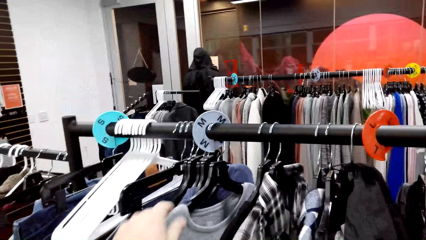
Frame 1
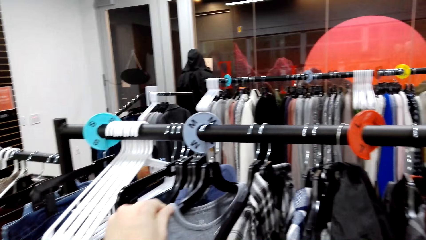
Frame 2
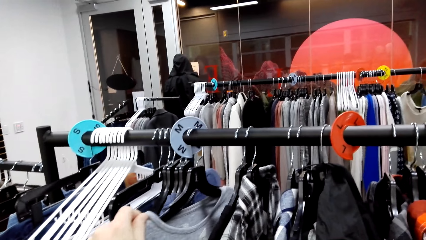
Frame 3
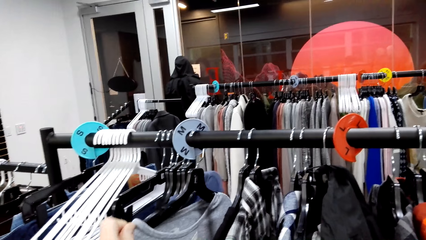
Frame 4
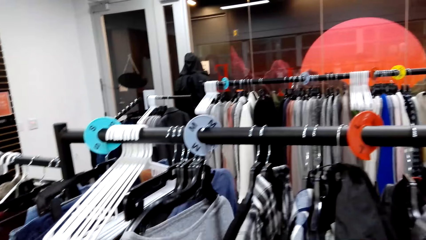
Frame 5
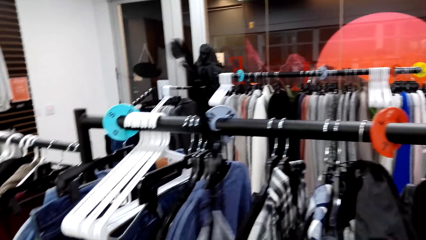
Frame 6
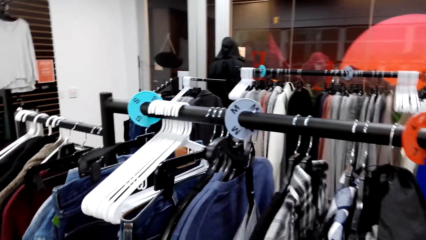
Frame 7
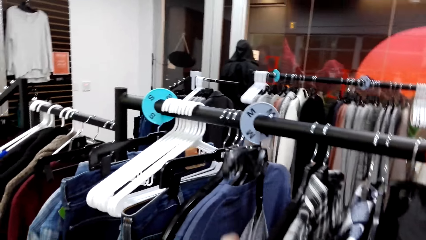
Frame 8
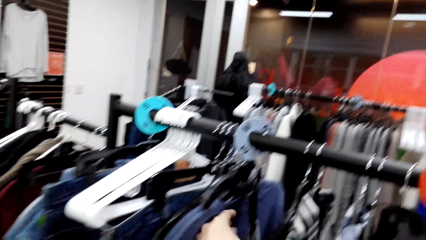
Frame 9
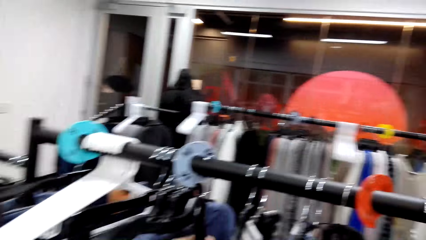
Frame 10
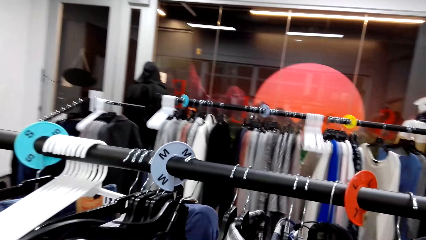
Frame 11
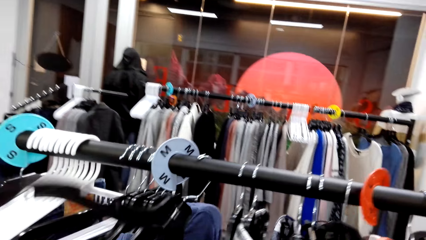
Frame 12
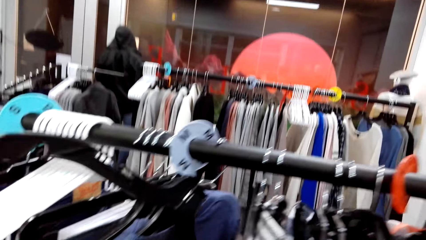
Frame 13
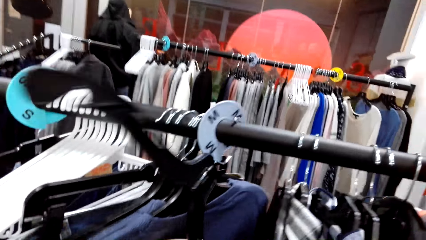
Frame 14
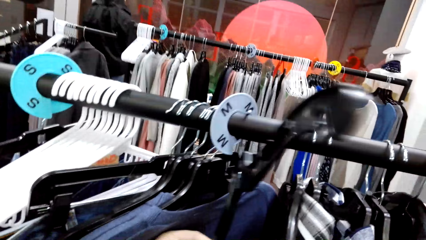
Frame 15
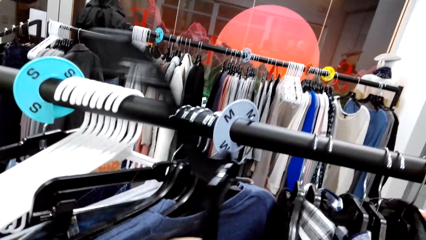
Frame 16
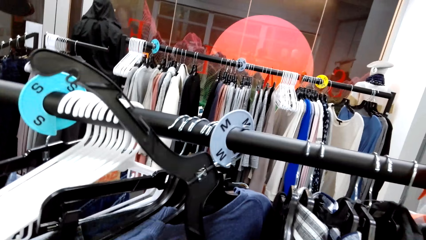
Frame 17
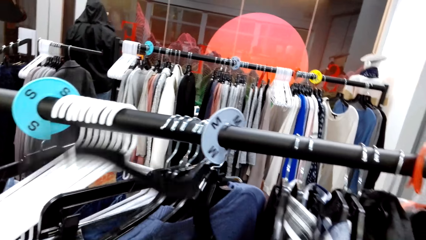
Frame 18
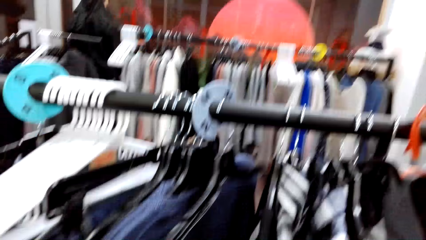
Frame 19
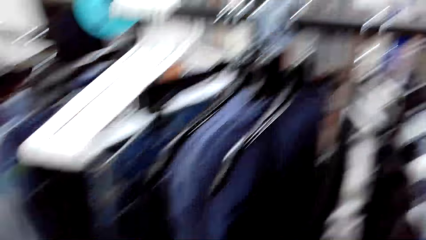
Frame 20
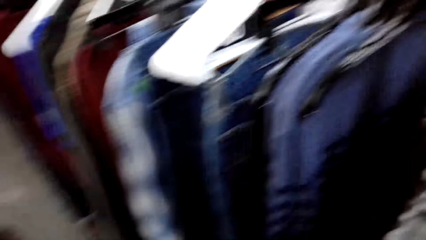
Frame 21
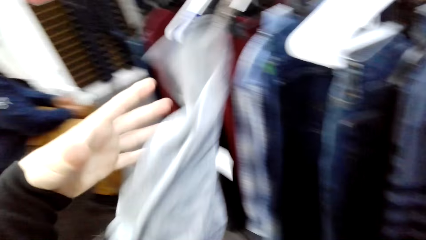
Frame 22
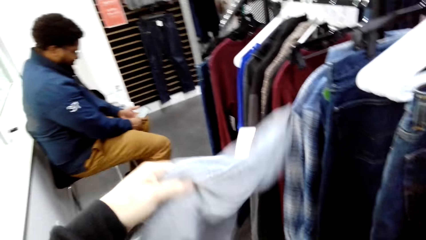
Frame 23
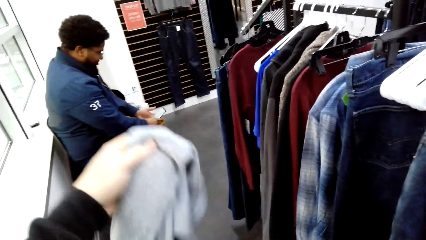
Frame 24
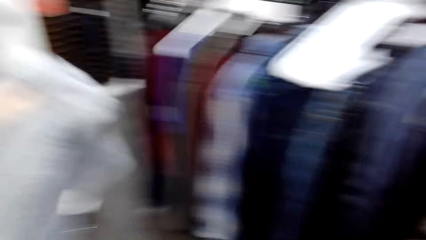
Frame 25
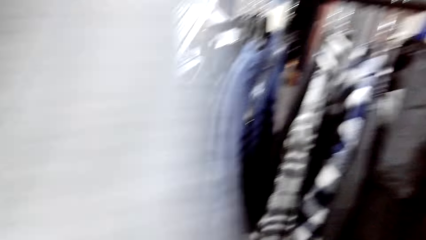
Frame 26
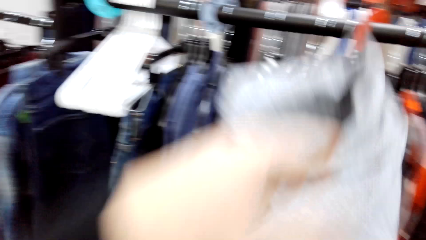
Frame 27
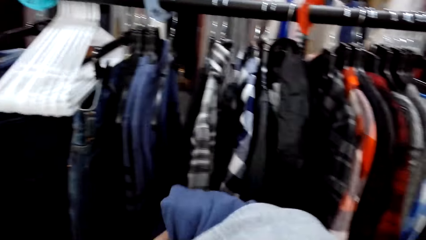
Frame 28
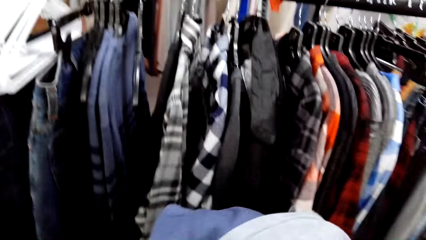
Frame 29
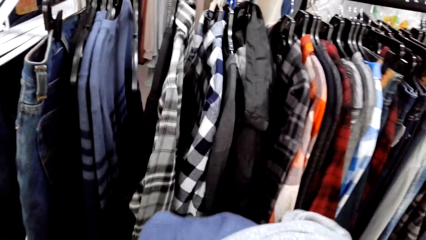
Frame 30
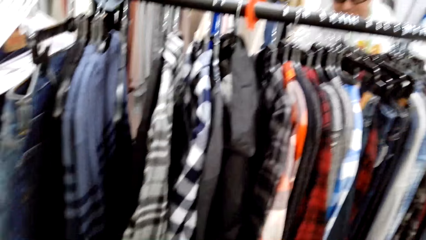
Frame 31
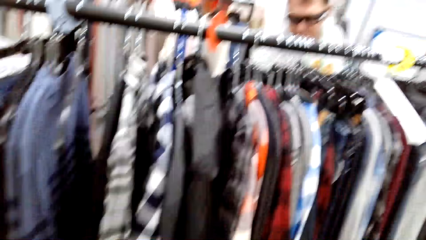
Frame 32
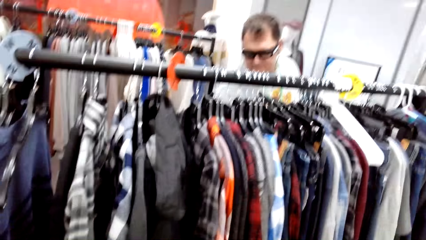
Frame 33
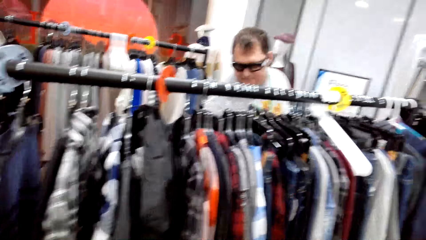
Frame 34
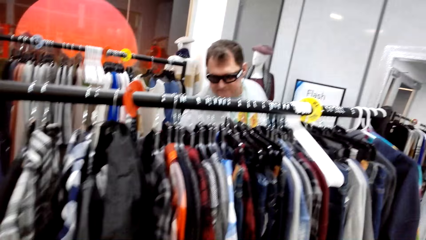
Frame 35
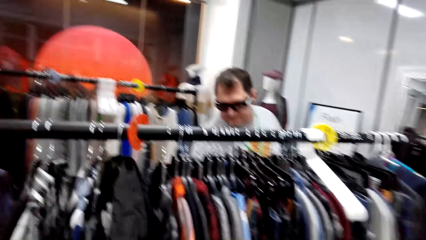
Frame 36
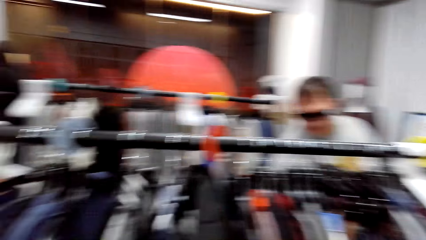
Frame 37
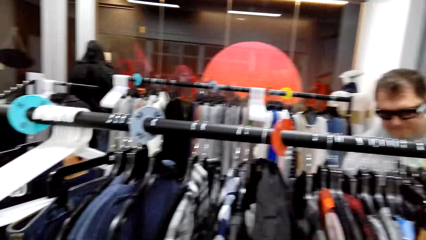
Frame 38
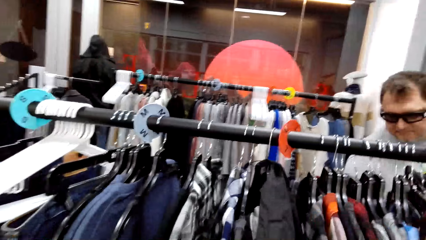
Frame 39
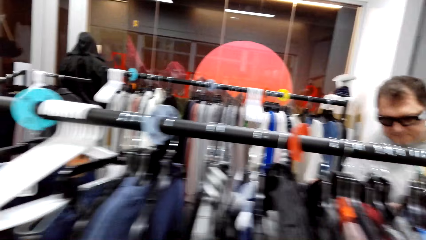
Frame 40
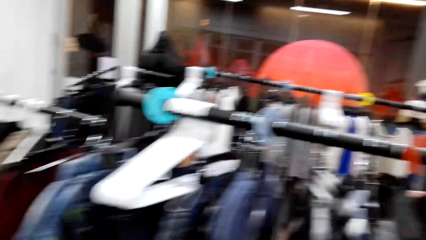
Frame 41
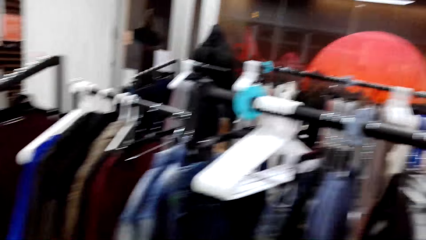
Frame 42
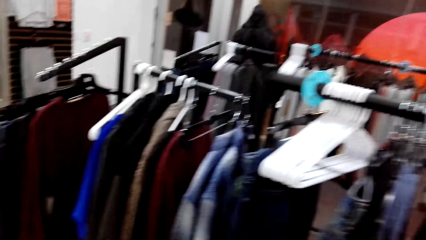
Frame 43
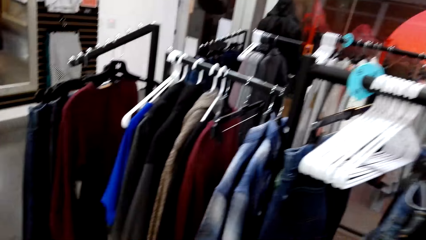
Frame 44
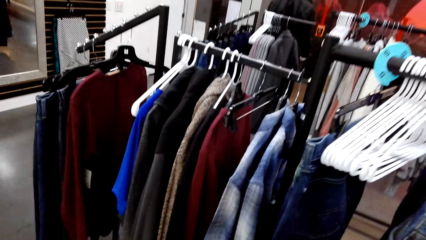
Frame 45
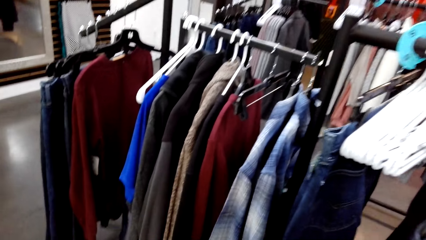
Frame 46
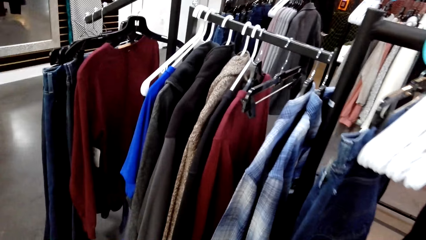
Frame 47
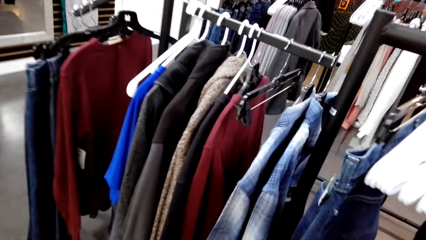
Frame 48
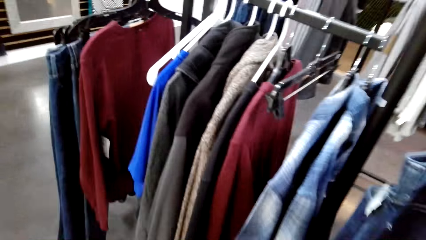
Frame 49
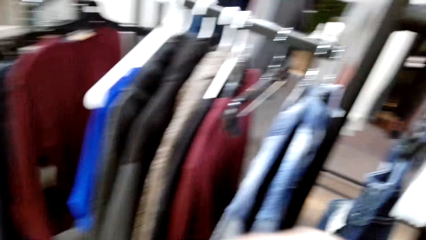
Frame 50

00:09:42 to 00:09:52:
The camera wearer pulls a t-shirt from a hanger on the rack. They hold the hanger. They fold the shirt. They lift a cloth. A man arranges the cloths on the rack. The camera wearer walks along the rack.

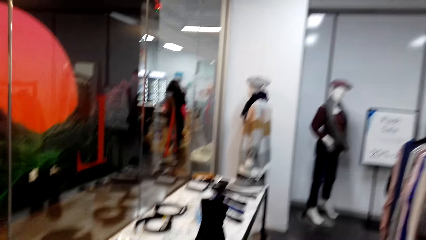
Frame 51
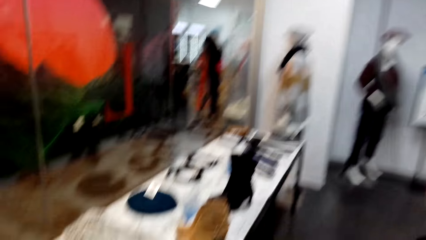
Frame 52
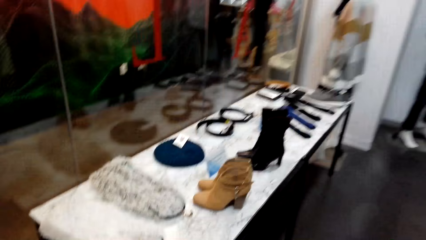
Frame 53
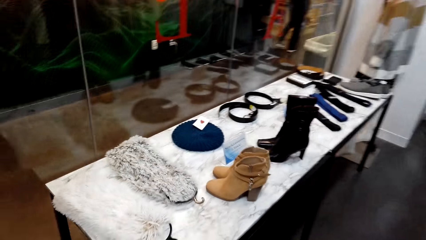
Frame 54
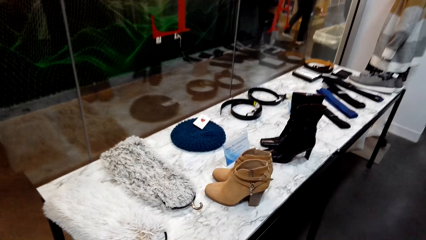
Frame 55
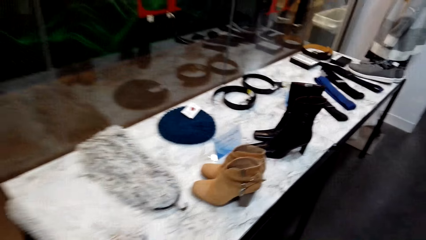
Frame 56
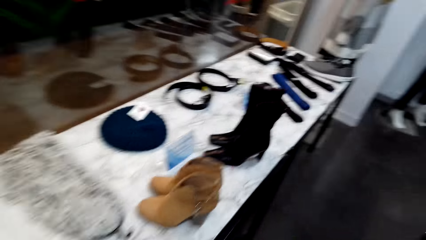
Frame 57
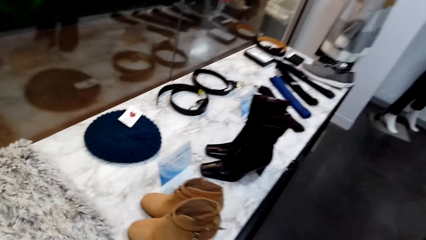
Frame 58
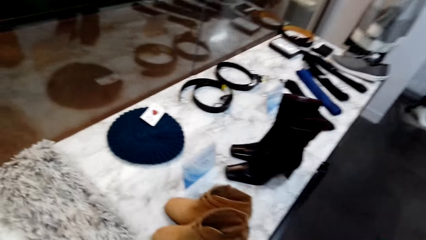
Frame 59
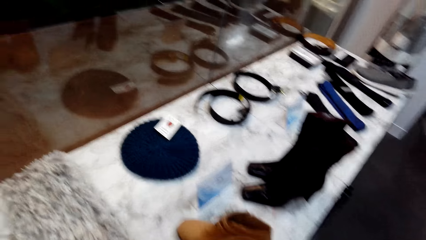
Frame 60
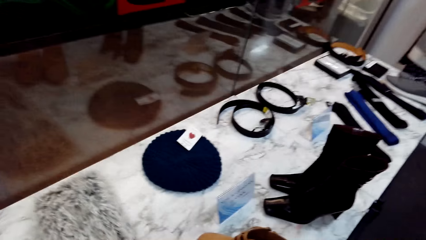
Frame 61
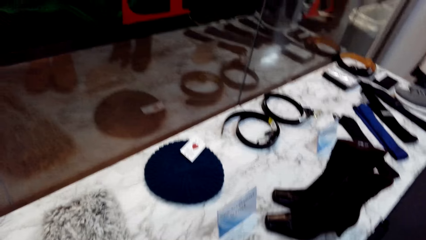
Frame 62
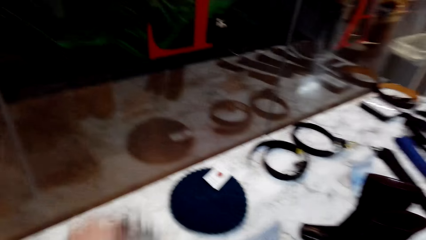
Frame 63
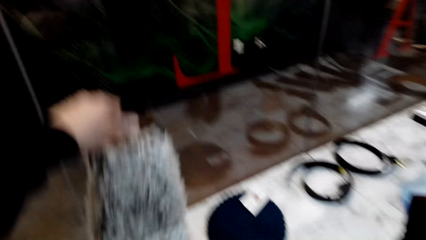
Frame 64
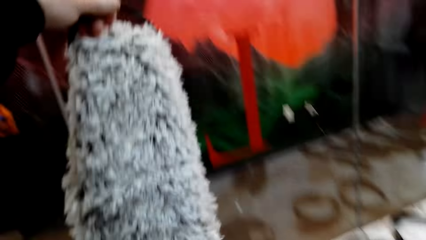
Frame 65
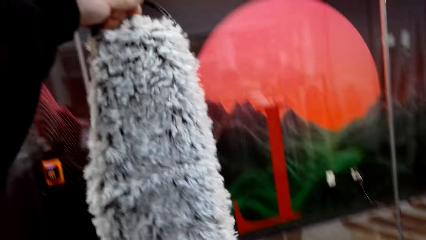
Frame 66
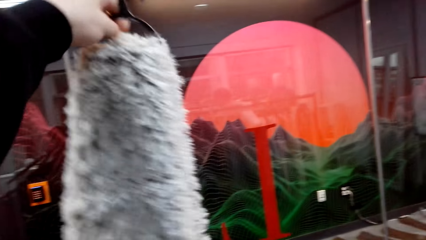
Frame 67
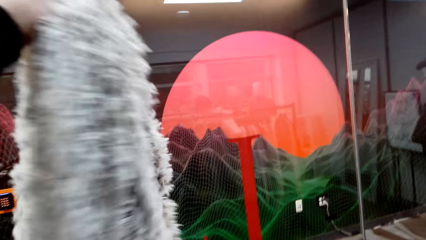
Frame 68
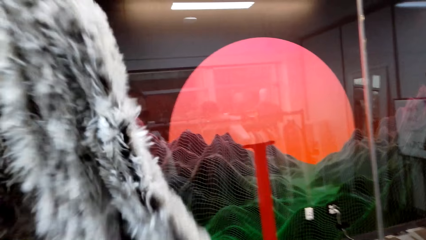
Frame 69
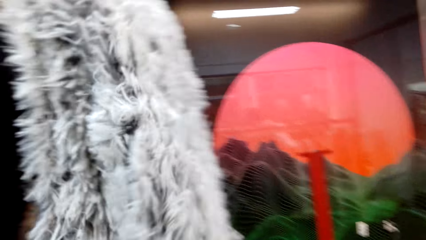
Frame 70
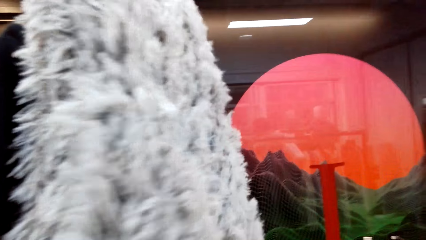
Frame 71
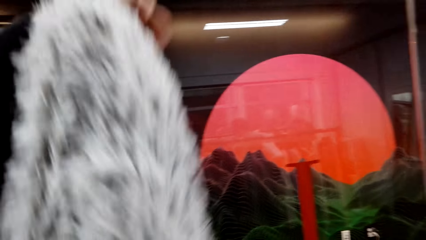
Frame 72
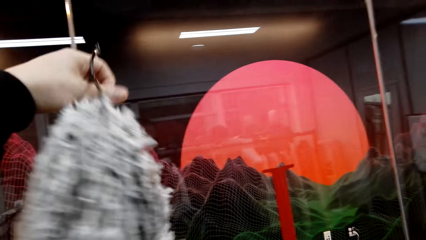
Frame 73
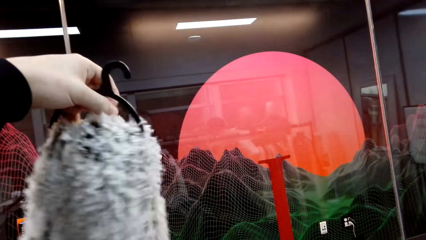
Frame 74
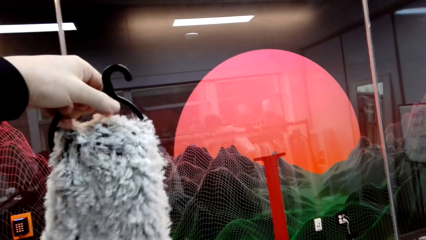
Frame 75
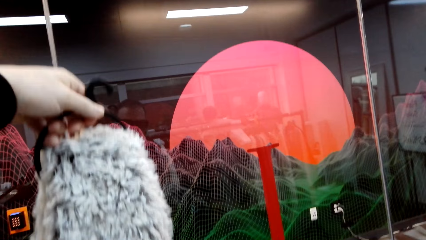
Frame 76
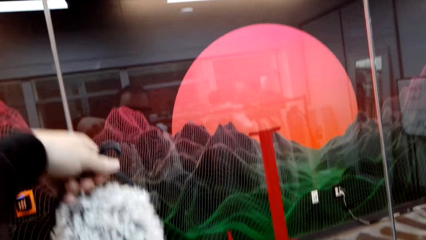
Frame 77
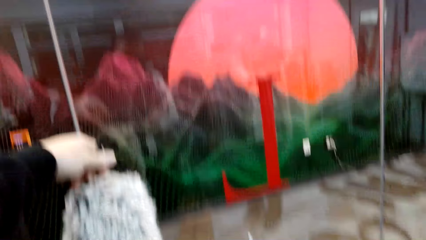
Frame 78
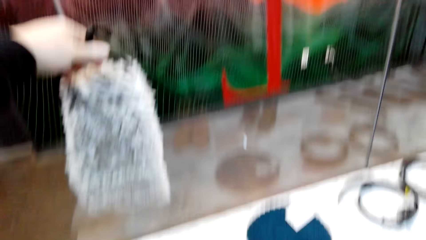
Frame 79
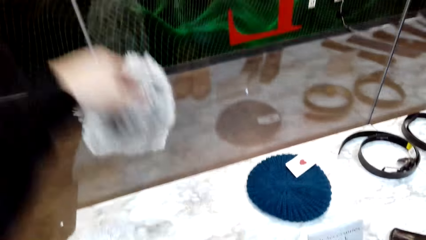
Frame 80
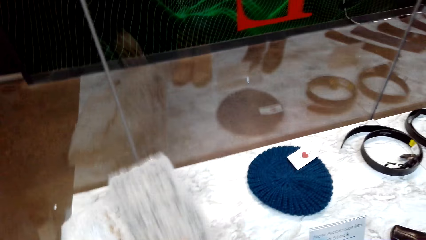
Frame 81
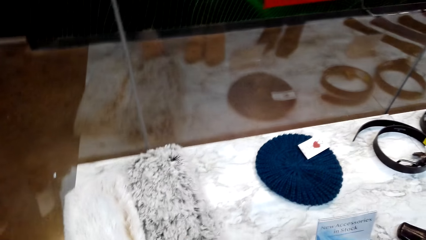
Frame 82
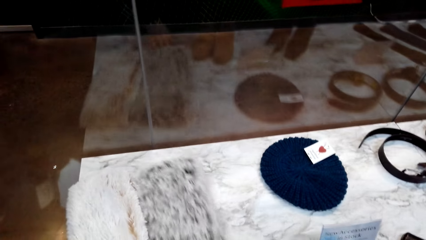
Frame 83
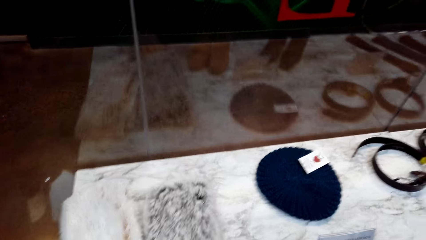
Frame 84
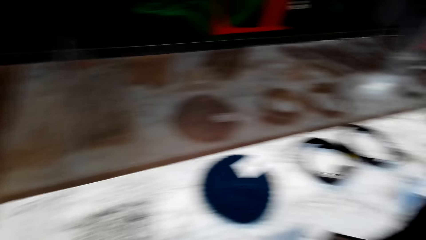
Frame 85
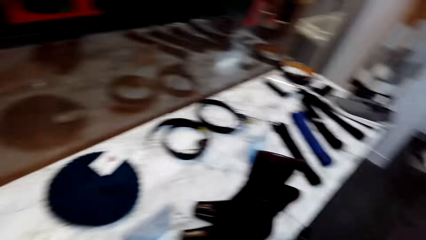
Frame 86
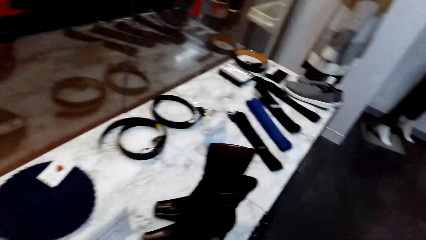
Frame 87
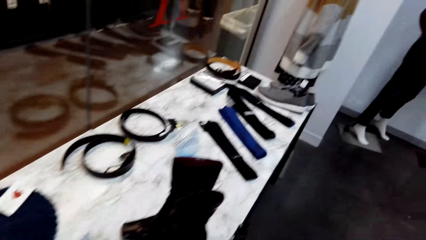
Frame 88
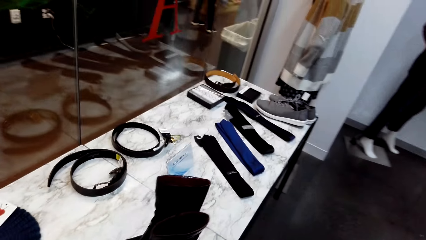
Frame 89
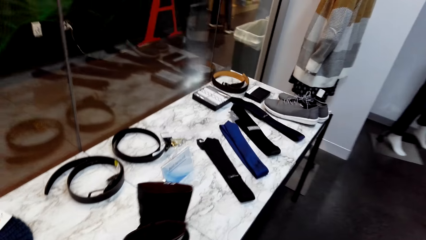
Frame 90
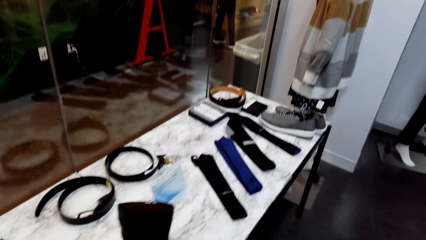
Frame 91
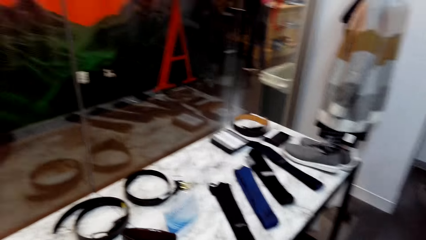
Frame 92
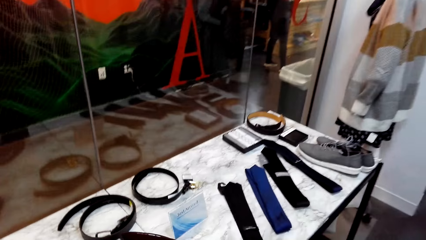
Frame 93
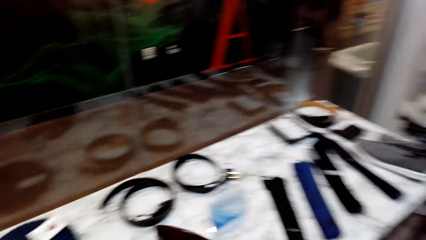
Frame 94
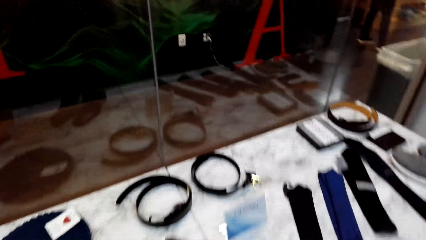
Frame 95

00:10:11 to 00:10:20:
The camera wearer lifts a scarf on the table. They stare at the scarf round. They turn something. They drop the scarf back on the table. They walk along the table.
